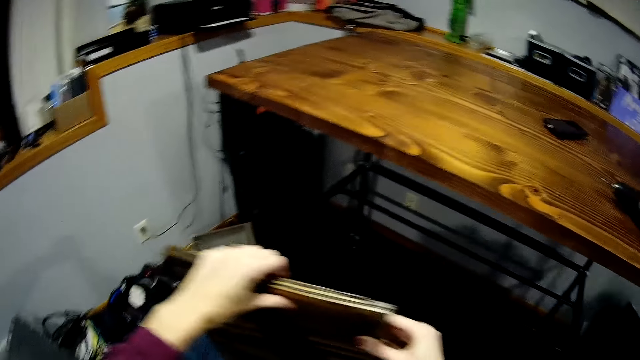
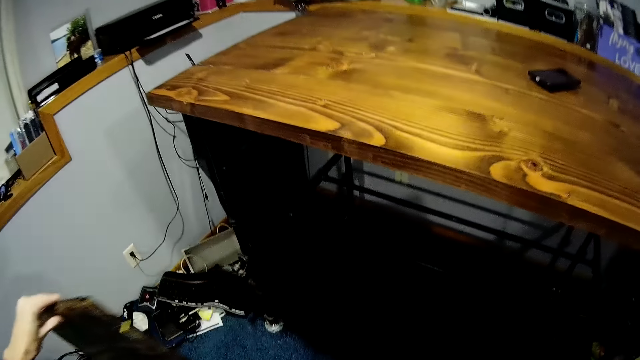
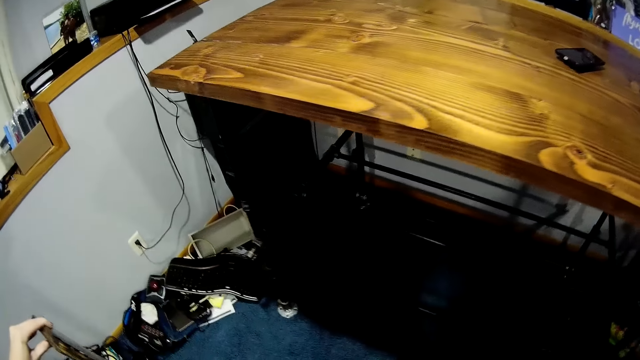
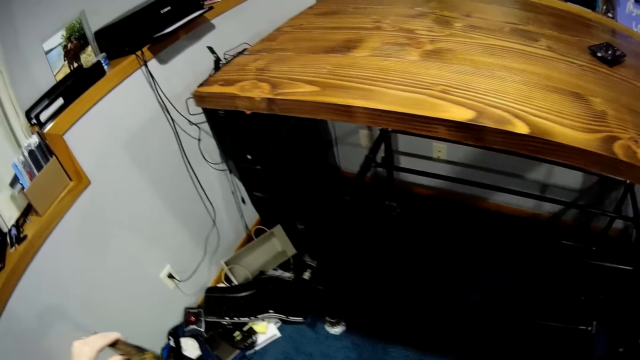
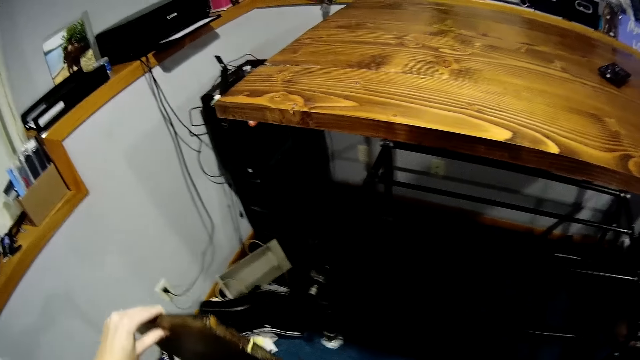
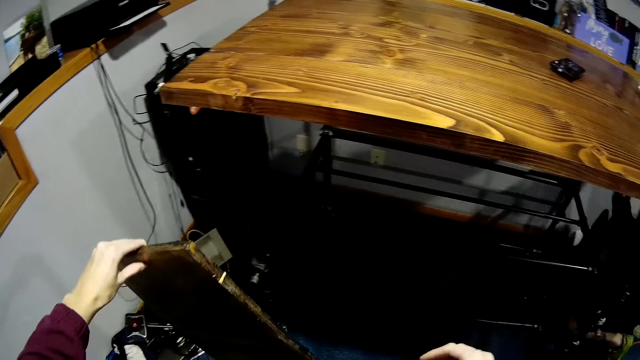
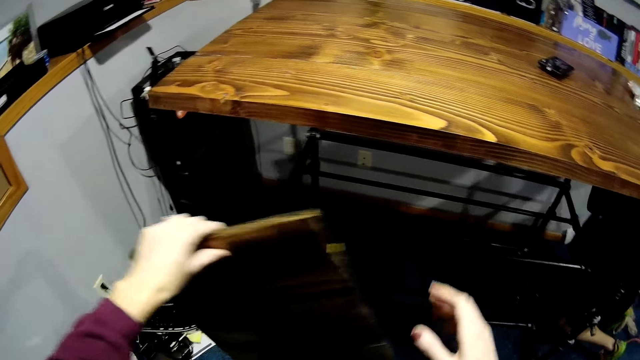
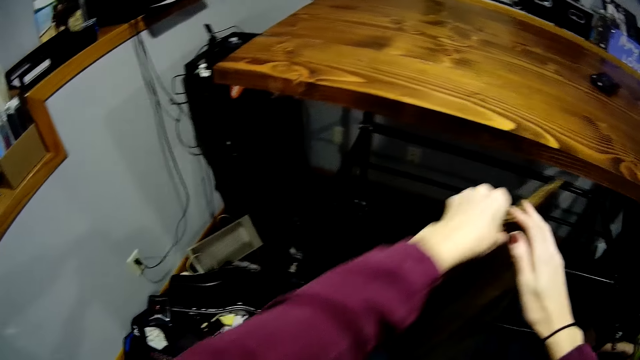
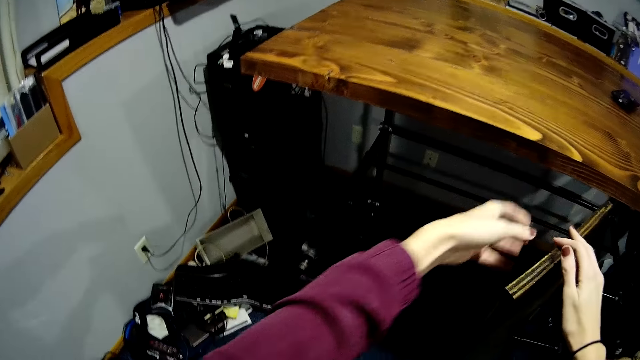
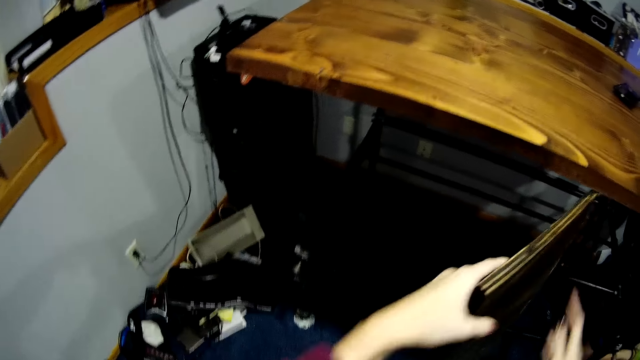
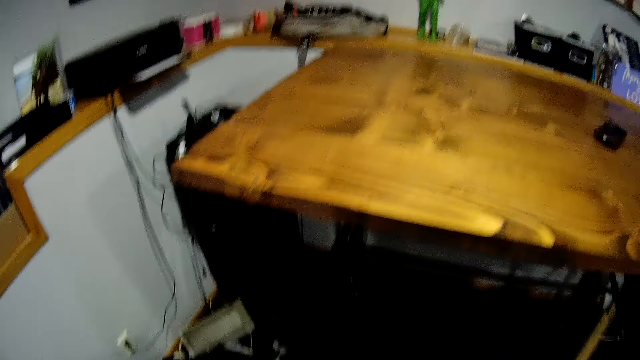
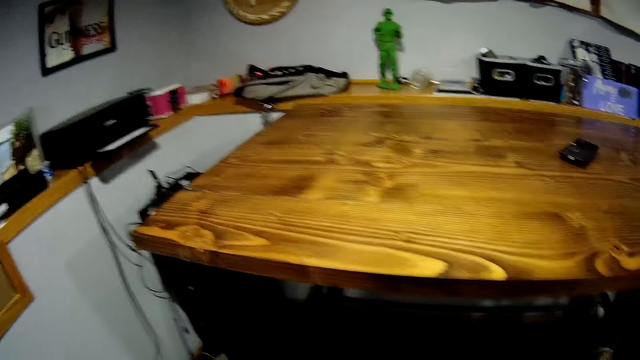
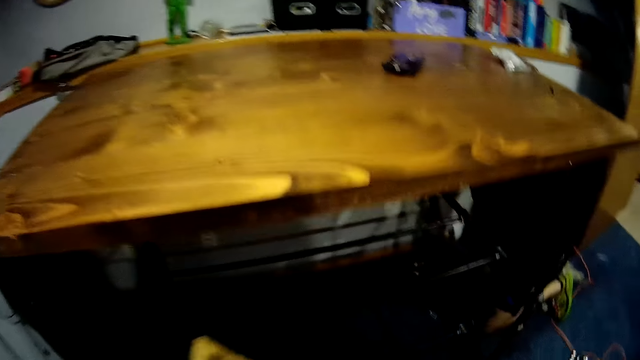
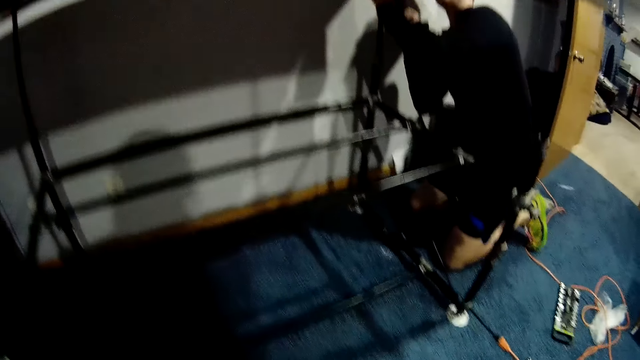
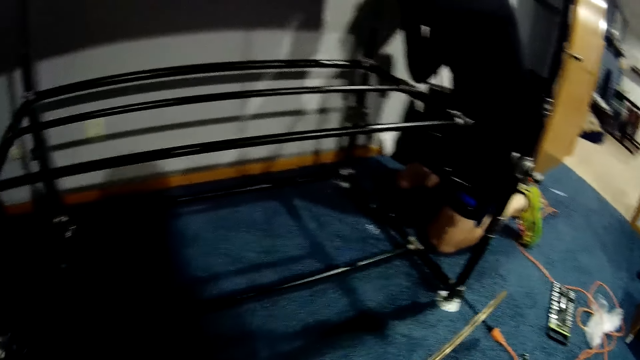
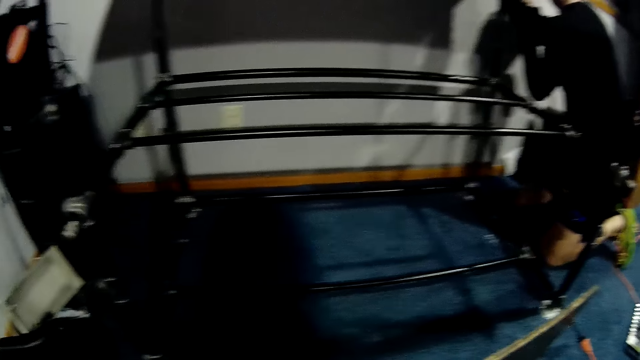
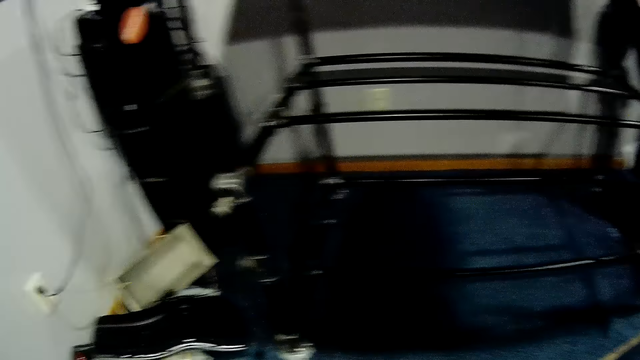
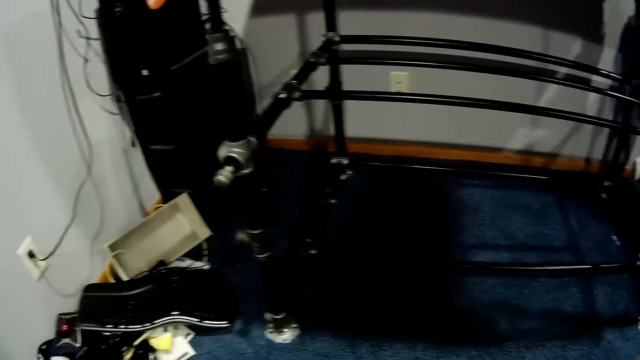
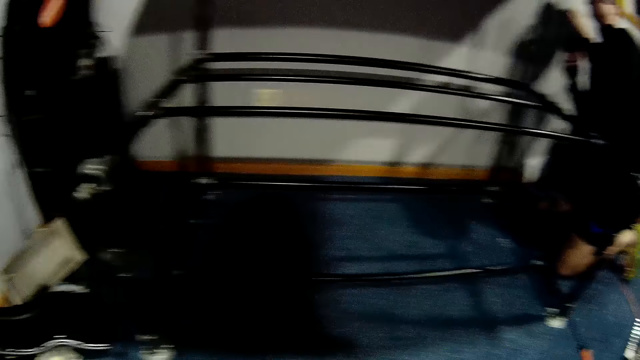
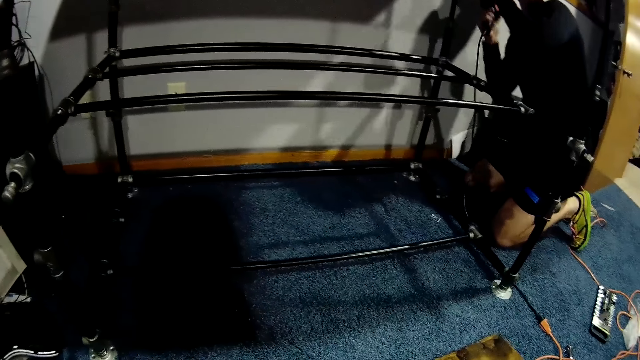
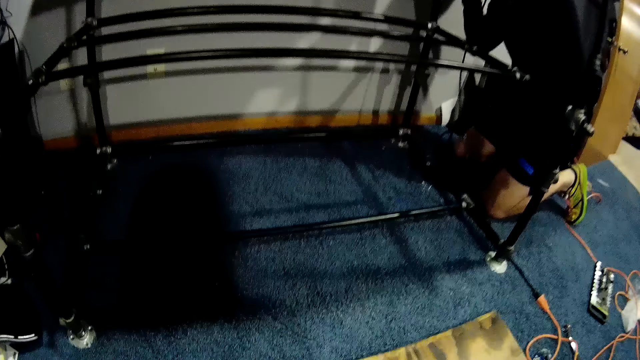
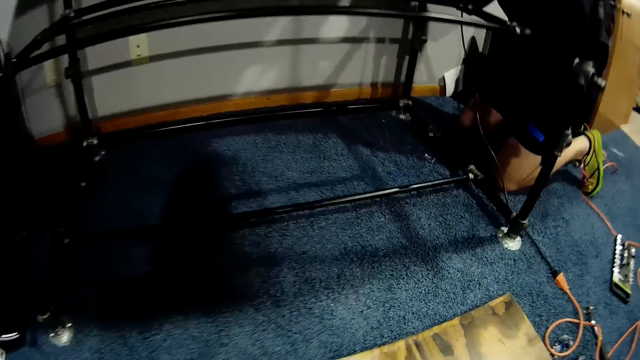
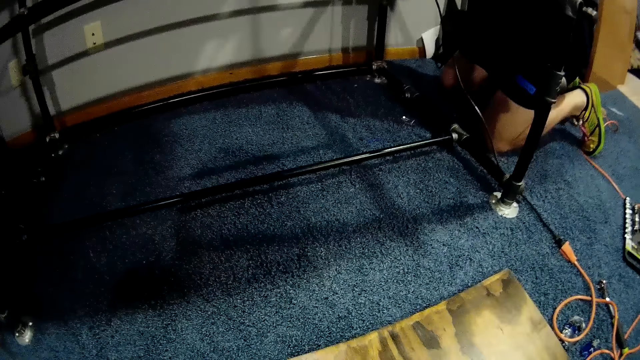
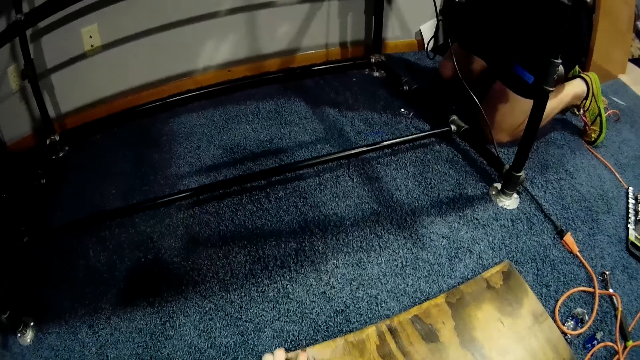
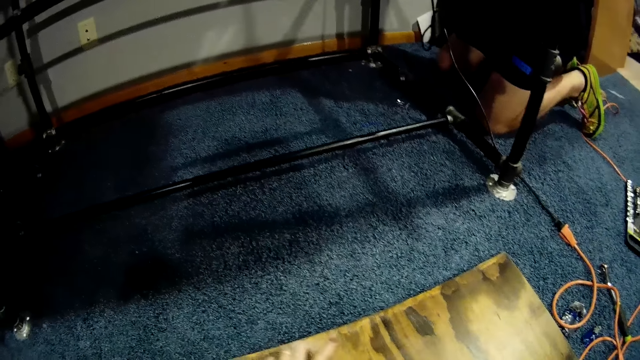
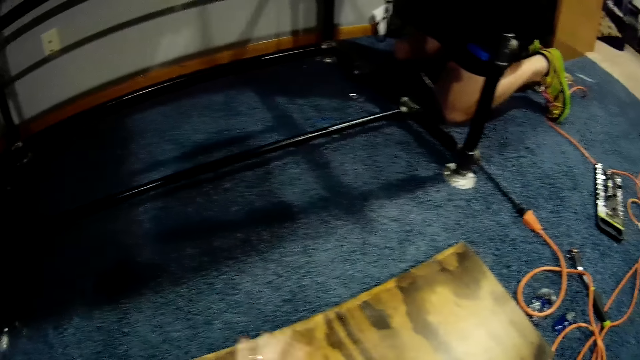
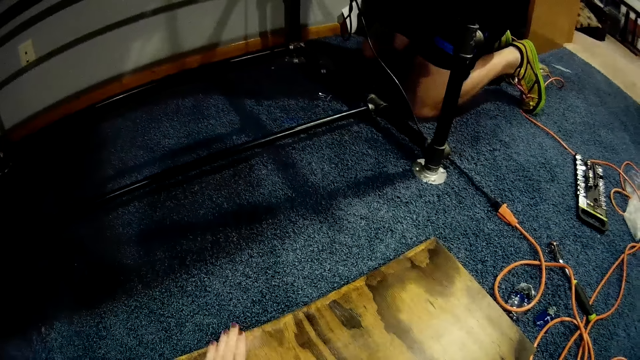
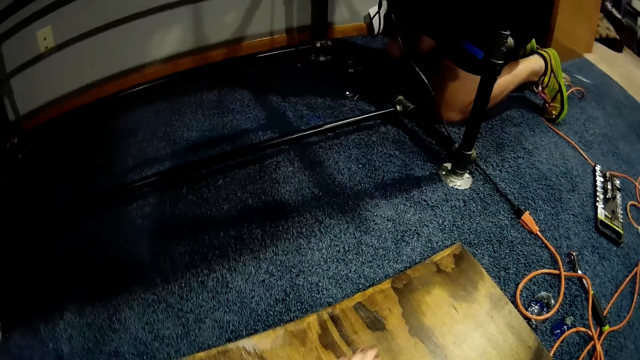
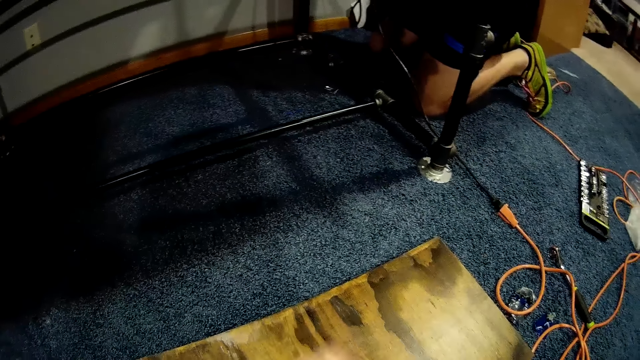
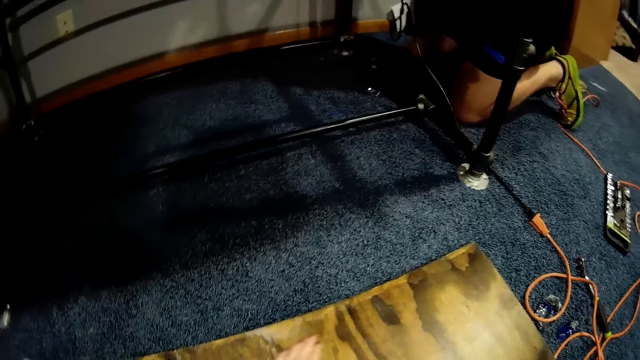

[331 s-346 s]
The man picks up a drilling machine from the table with his left hand. The man places the drilling machine underneath the table. The man drills the screw in the table with the drilling machine. The camera wearer places the piece of wood on the floor. The man removes the drilling machine from the wall. The man places the drilling machine underneath the table. The man drills the table with the drilling machine. The camera wearer wipes the piece of wood with her left hand.

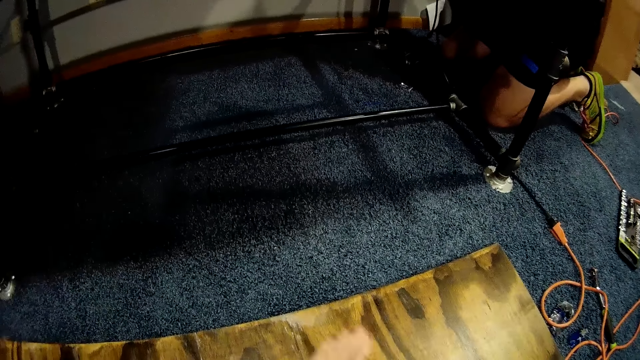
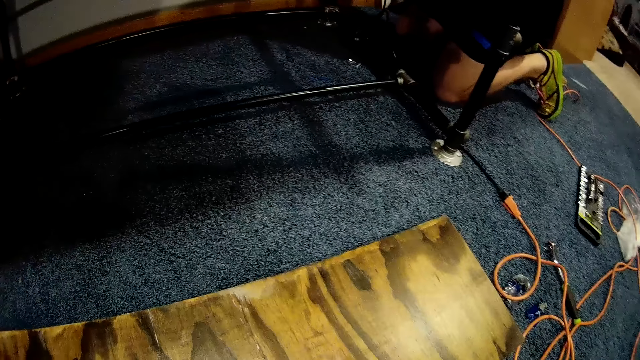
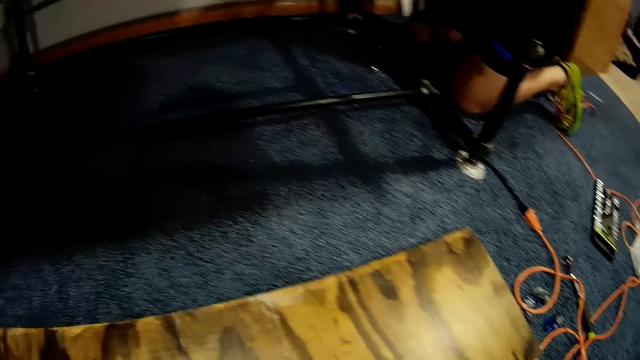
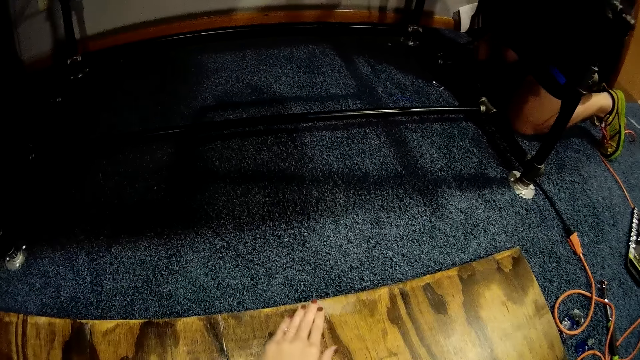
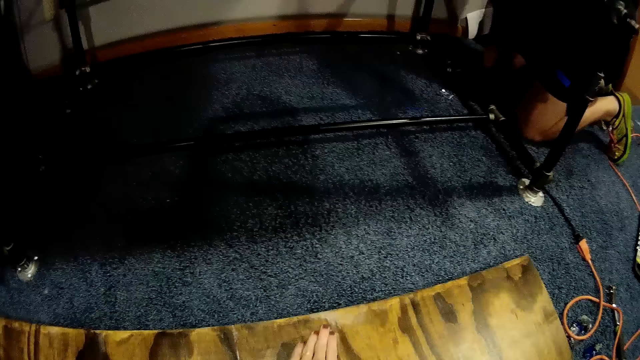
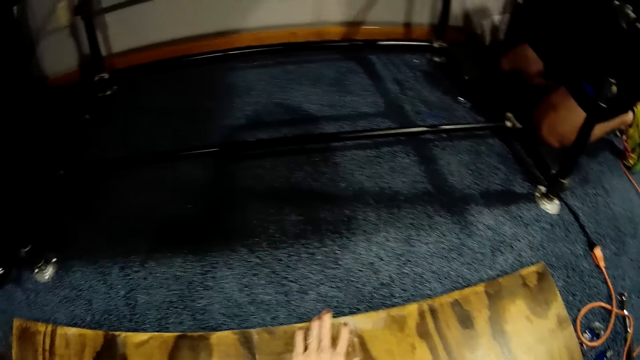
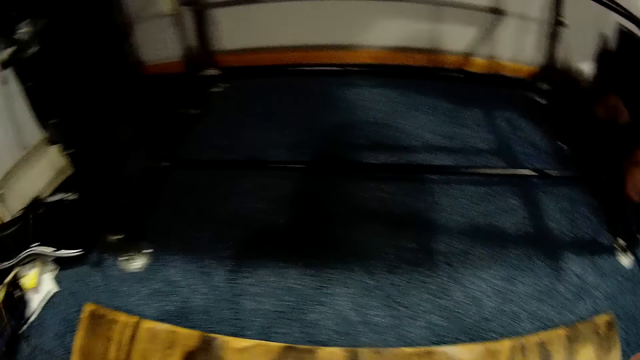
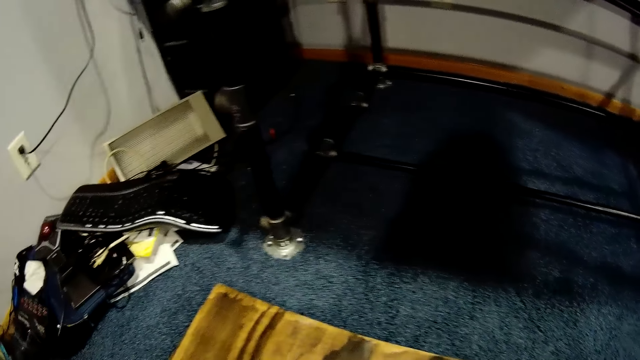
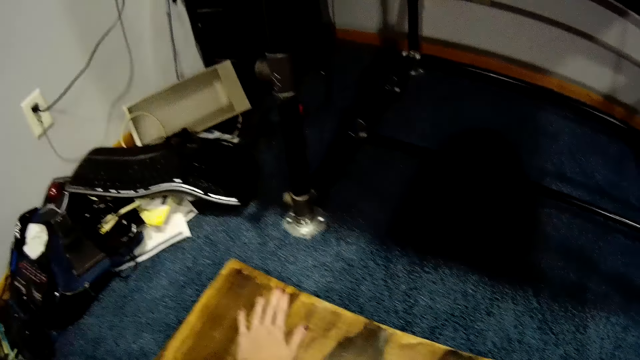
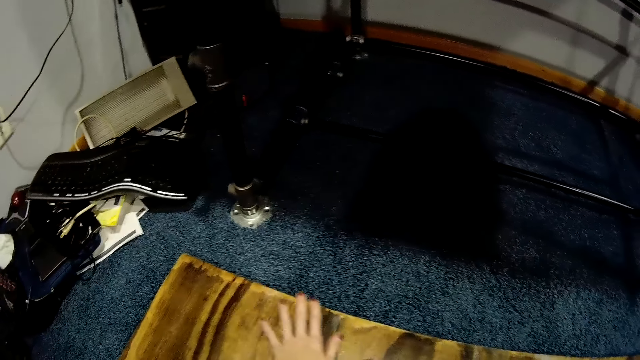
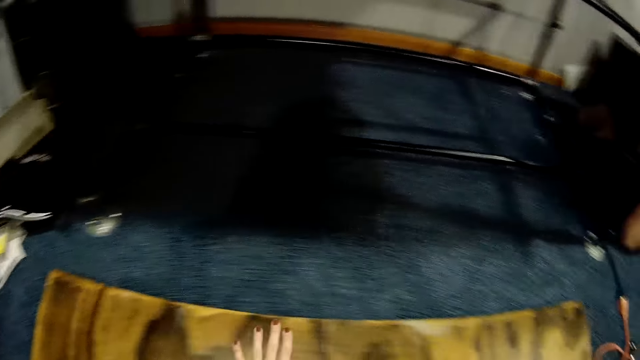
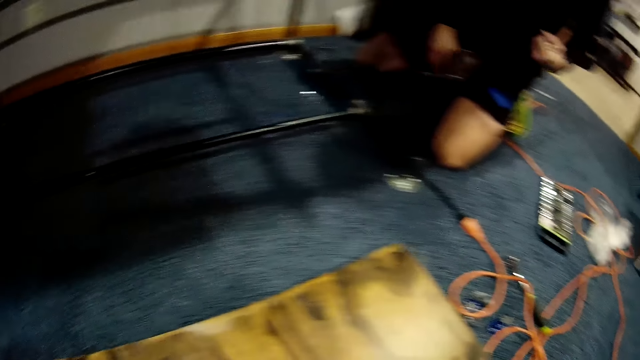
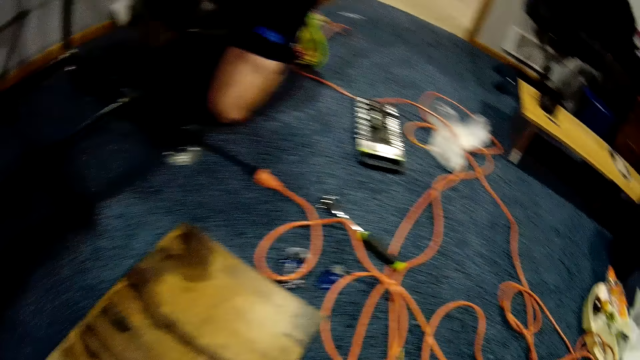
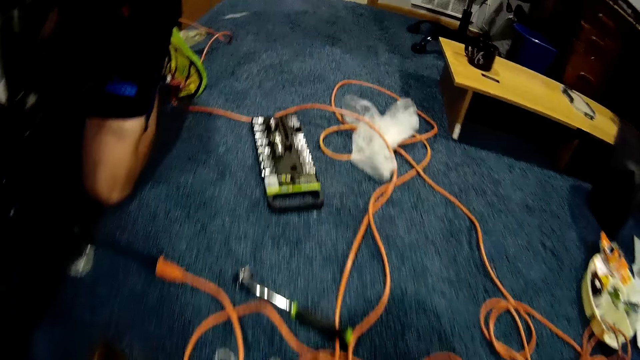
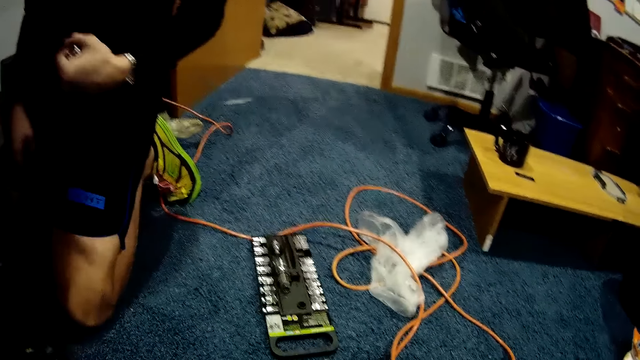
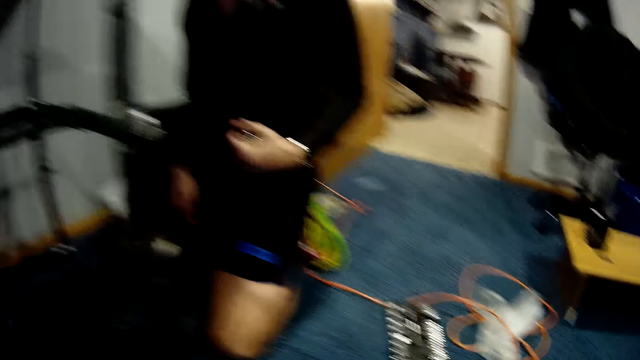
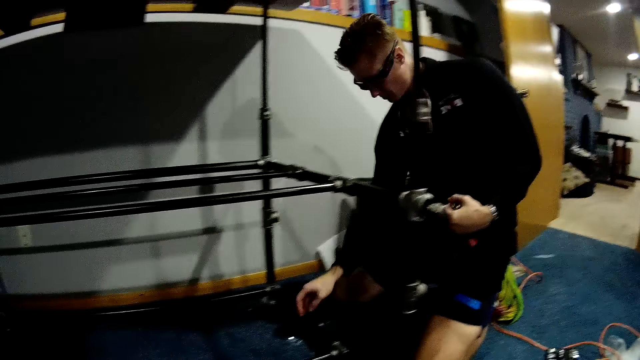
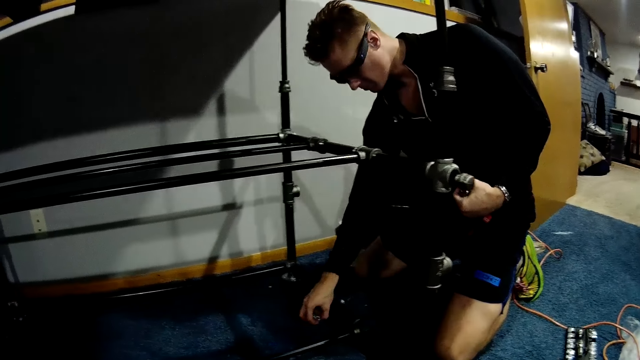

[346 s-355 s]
A man kneels on the floor. The camera wearer interacts with the man. The man moves some screws with his right hand.
